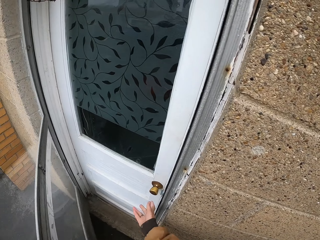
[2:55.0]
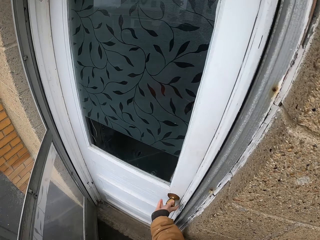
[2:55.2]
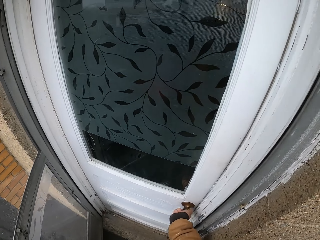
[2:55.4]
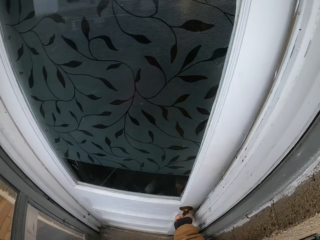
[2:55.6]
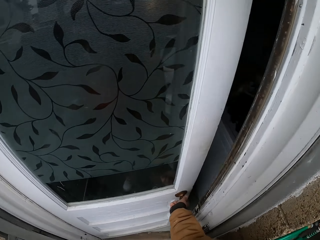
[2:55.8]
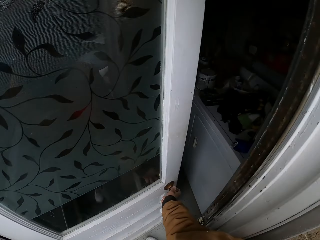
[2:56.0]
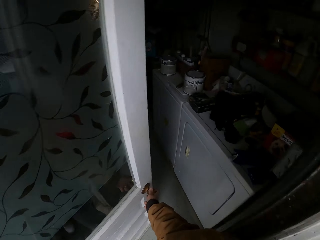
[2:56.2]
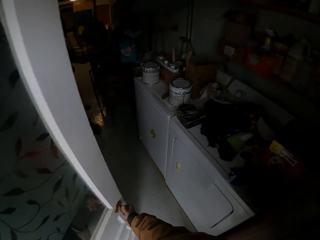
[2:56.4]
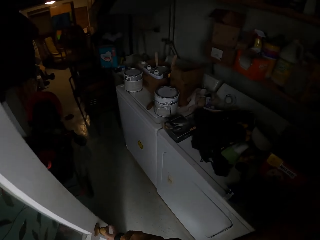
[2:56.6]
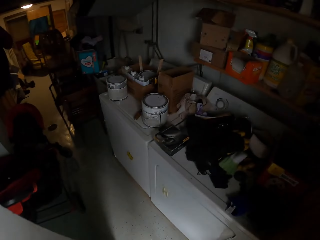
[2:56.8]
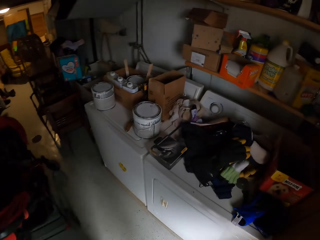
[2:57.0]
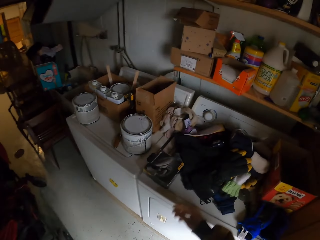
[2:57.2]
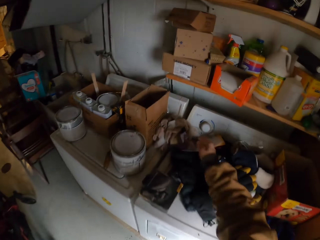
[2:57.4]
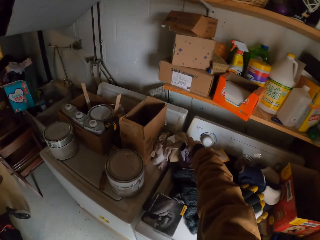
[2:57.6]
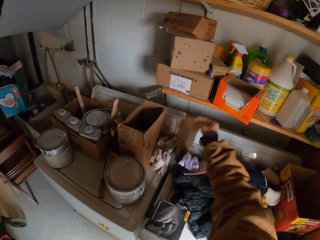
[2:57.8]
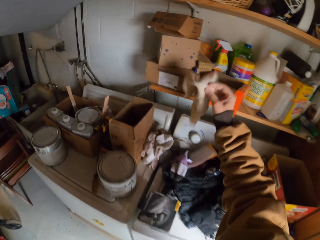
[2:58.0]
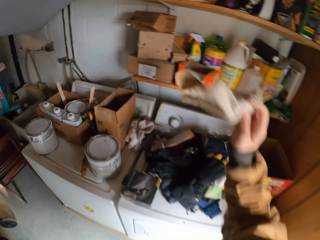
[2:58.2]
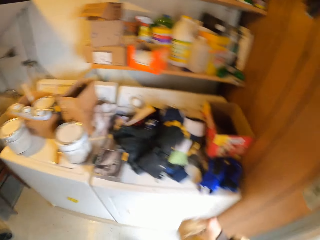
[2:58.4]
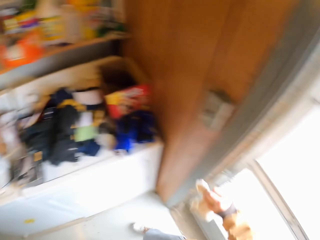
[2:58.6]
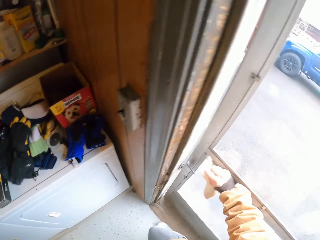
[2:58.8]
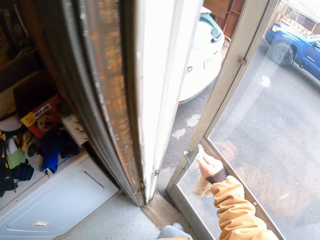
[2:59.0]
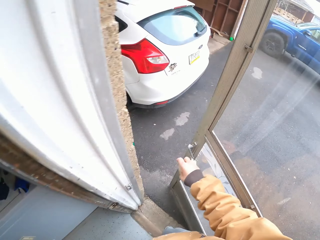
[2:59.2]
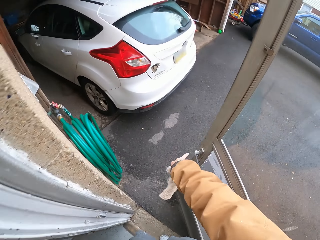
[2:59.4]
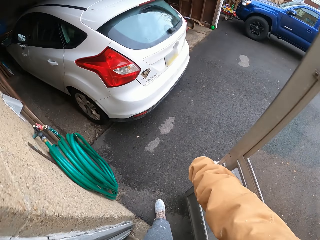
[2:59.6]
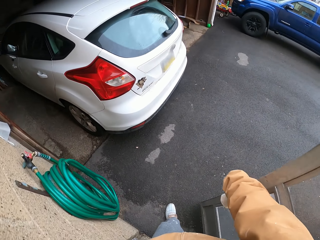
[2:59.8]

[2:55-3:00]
The camera wearer opens another door. They pick a towel. They open a door.

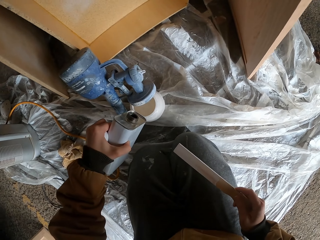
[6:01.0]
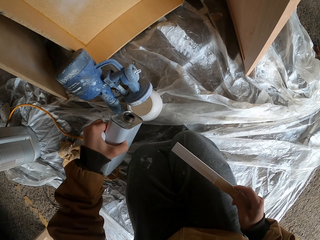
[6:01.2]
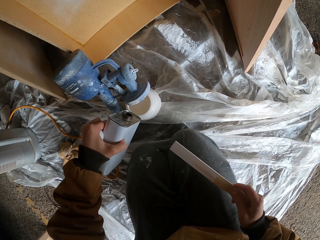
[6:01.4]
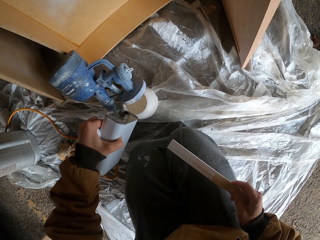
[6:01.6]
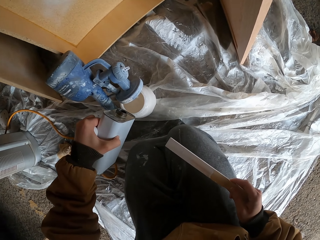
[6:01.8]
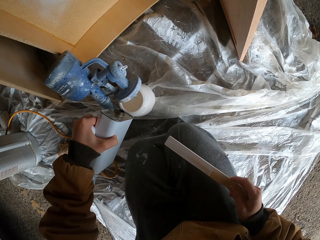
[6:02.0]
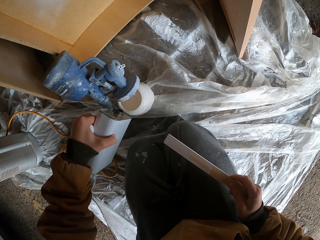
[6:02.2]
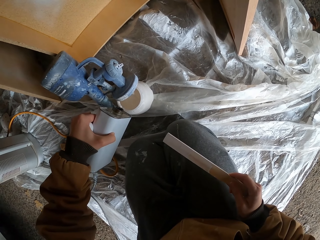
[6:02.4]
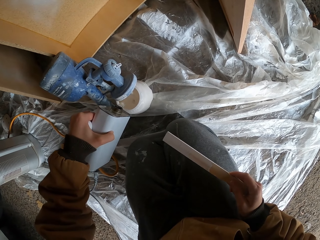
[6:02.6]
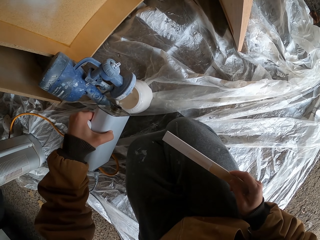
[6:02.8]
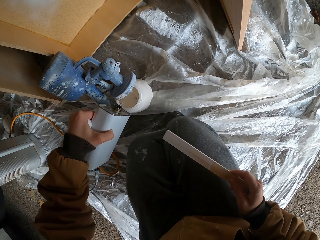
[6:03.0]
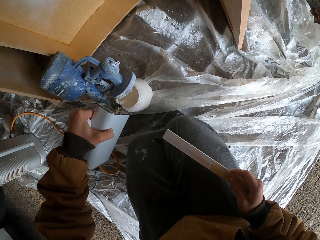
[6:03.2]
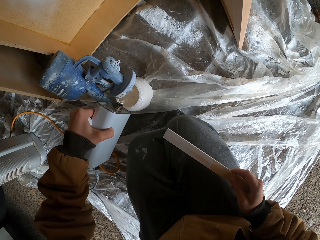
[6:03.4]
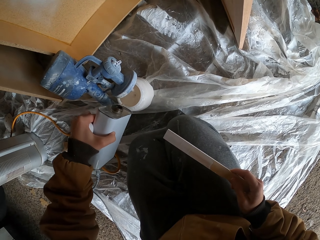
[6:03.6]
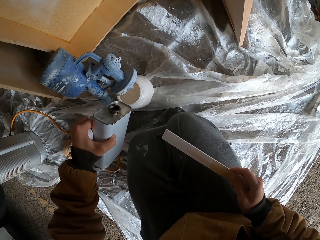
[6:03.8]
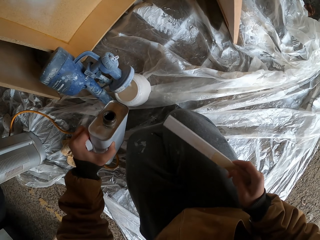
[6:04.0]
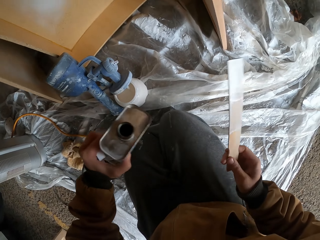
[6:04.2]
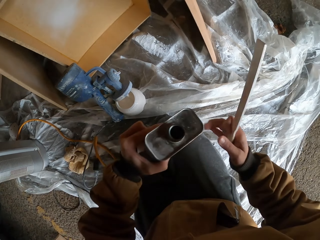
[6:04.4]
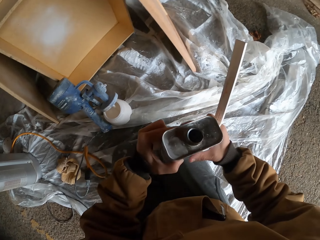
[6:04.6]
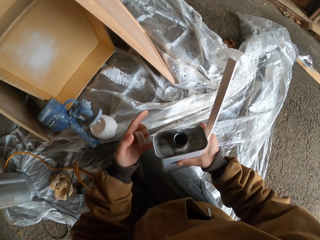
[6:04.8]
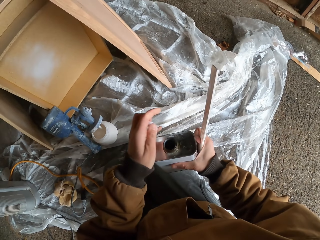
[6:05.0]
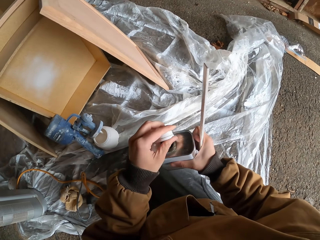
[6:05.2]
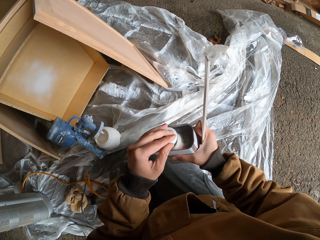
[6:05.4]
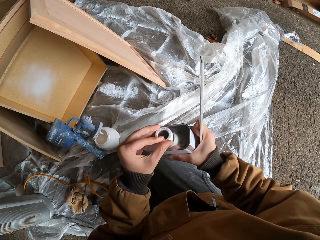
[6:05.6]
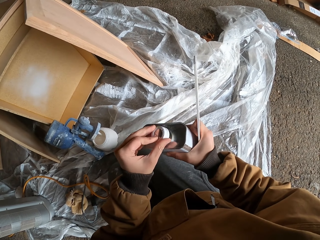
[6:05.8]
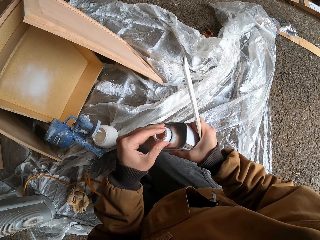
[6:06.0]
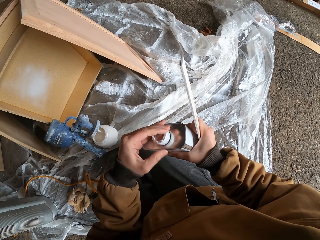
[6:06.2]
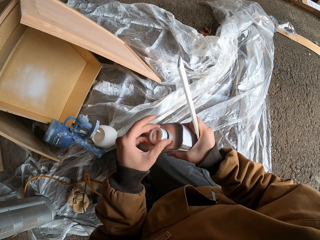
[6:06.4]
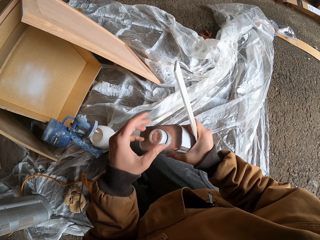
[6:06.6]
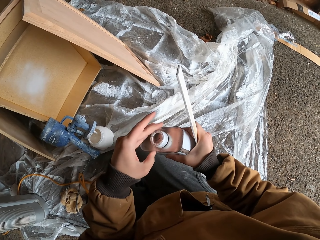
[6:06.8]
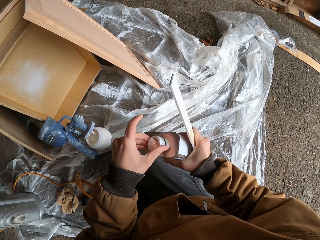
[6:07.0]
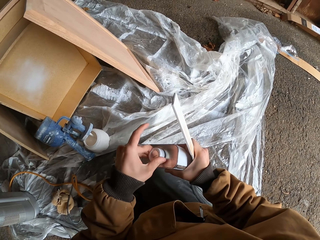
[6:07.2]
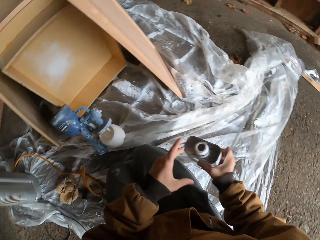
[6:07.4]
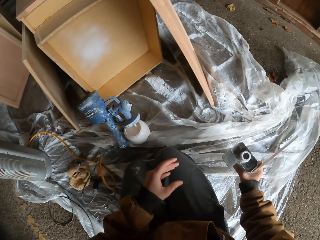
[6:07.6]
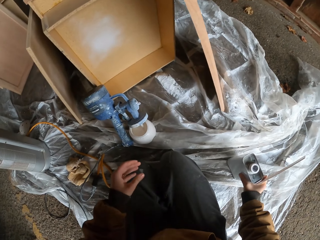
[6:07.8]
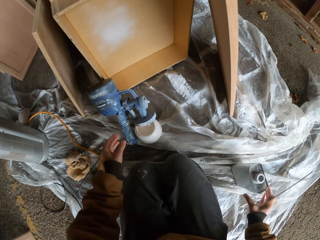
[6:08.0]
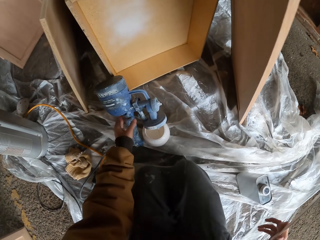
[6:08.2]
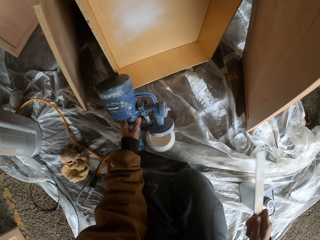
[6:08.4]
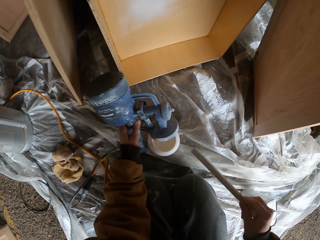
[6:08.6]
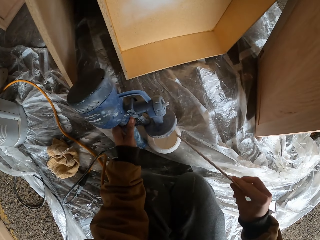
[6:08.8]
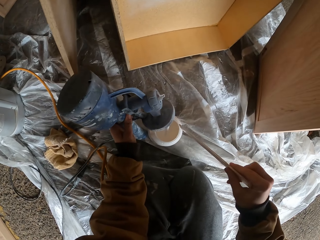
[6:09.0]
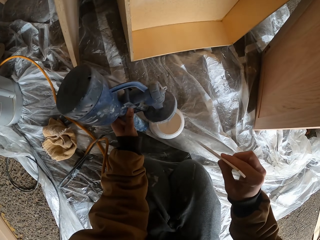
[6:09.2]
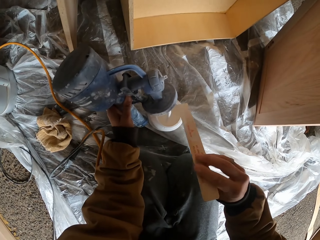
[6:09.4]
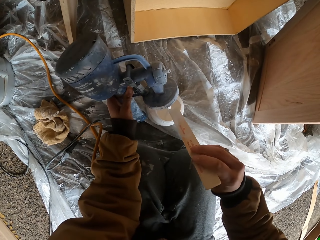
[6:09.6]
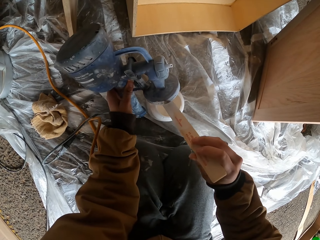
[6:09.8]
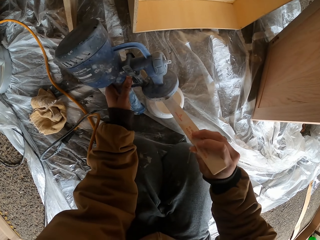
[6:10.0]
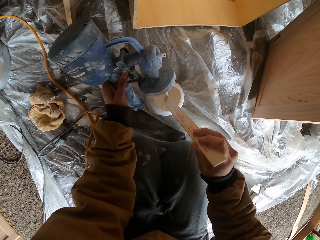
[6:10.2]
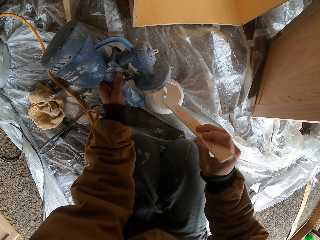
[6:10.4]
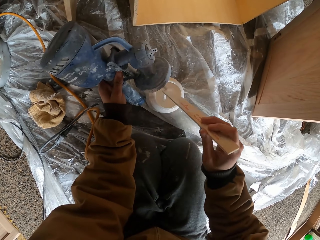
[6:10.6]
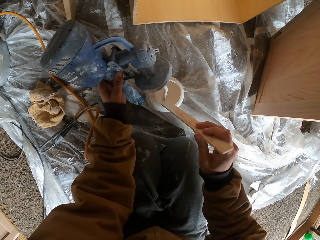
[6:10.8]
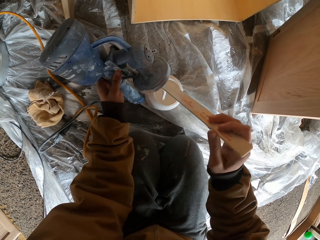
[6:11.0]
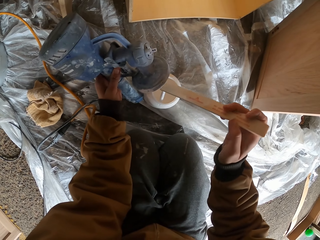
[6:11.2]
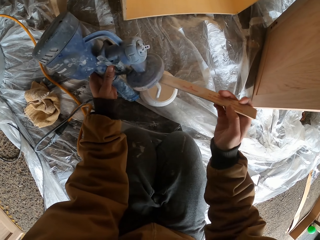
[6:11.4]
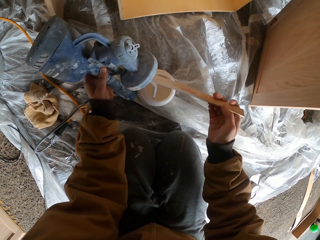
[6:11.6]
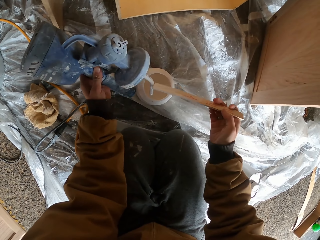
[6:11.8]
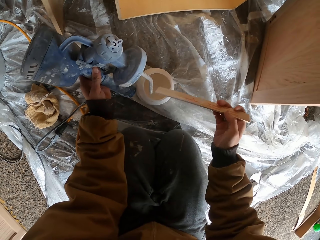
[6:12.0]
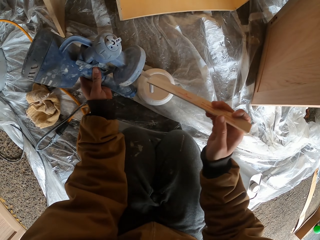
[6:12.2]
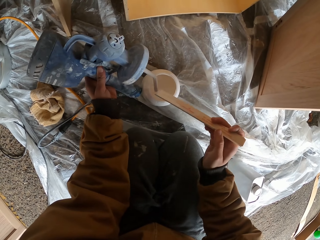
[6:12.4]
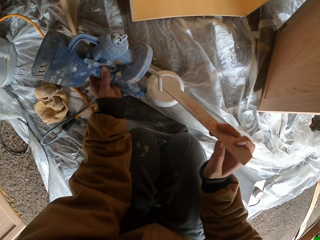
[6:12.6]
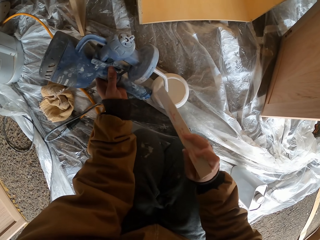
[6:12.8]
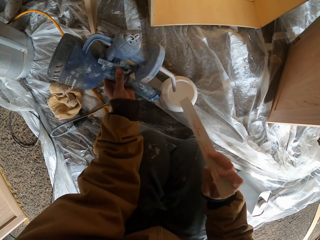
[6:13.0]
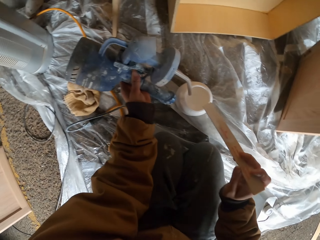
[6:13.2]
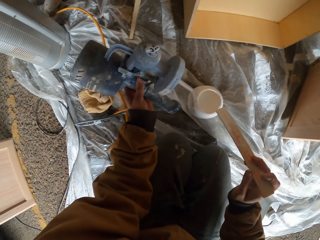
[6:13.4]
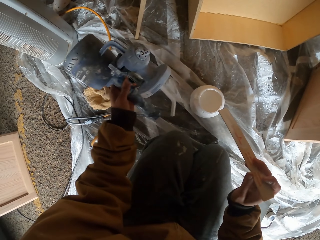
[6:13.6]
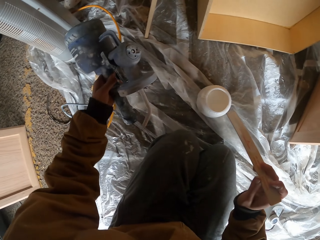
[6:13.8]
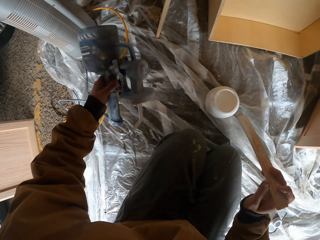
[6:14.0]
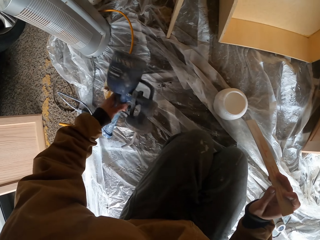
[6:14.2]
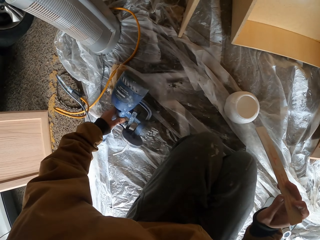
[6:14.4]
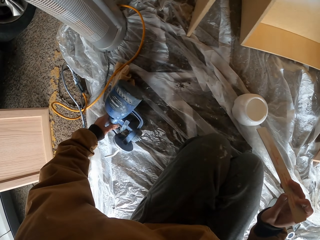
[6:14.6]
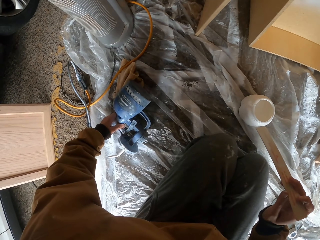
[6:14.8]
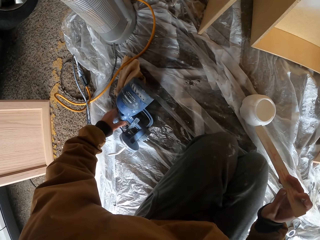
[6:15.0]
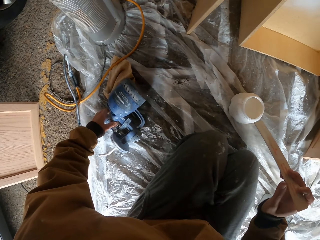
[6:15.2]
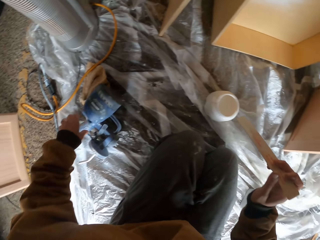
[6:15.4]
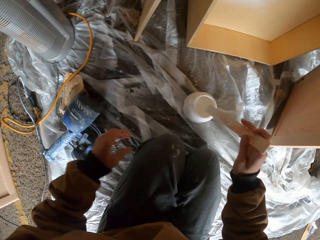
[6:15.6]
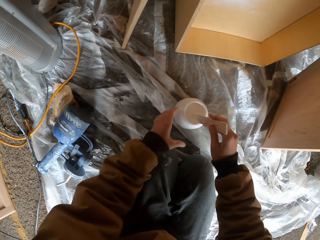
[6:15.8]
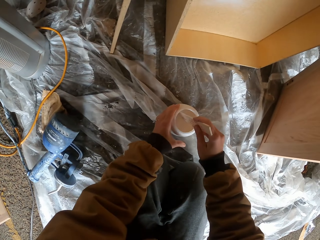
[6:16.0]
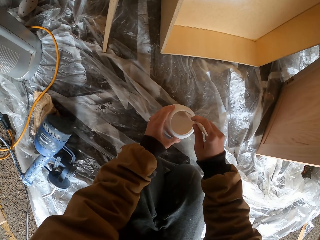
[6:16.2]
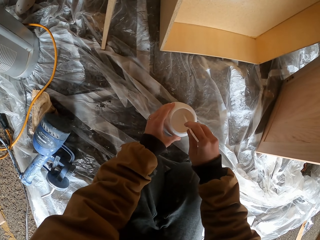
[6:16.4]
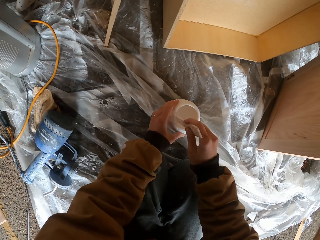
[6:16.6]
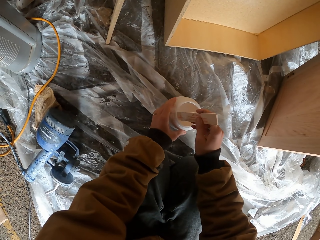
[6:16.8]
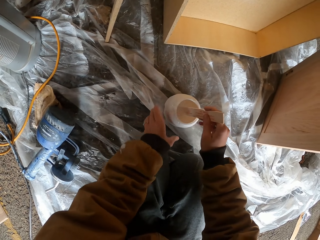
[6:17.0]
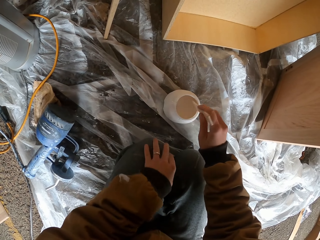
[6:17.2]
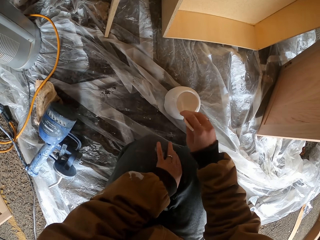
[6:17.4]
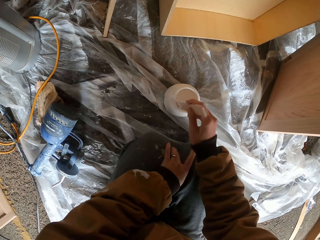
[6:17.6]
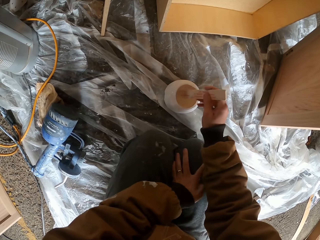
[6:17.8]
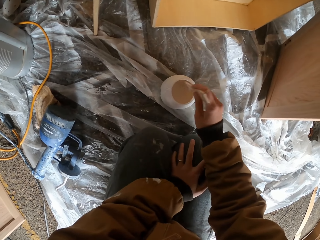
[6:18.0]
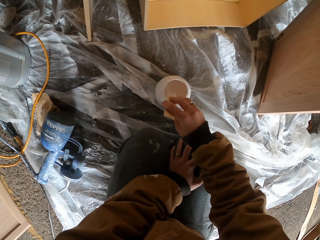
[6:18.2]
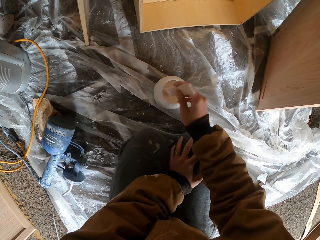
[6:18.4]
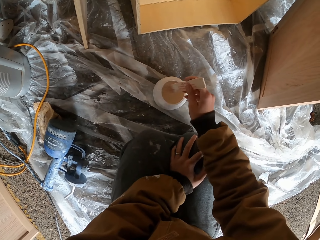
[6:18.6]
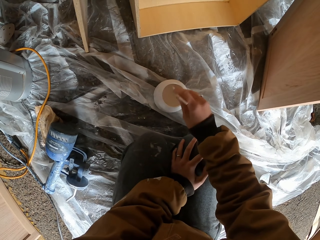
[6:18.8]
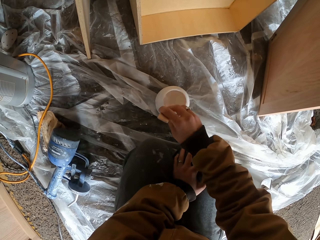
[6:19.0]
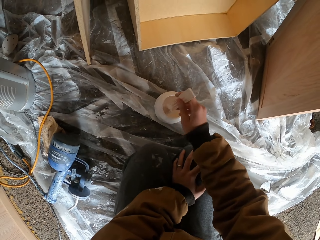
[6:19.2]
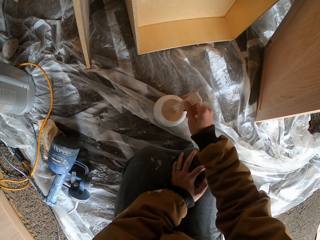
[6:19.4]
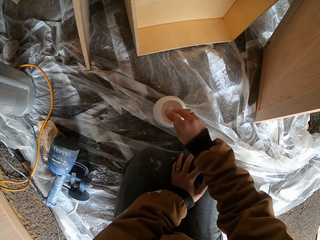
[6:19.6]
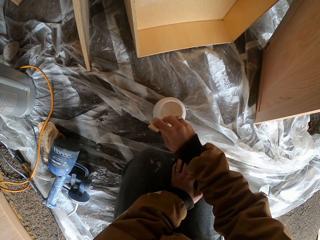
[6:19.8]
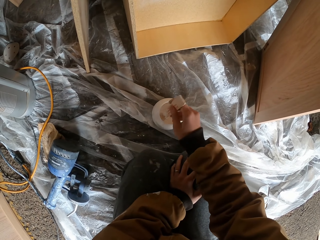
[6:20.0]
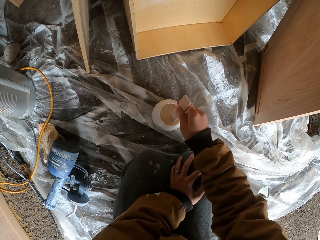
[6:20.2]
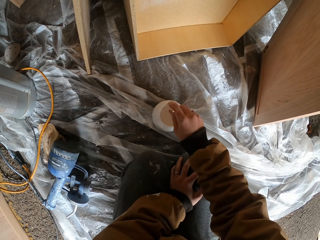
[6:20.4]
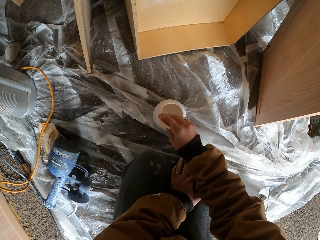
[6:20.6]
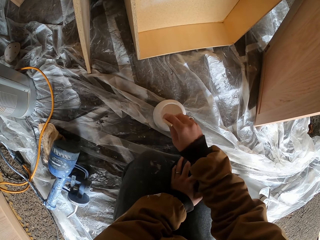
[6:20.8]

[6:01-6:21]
The camera wearer pours the paint. They close the paint bottle. They drop the paint bottle. They wipe the paint with the wood. They drop the spray gun. They stir the paint.
